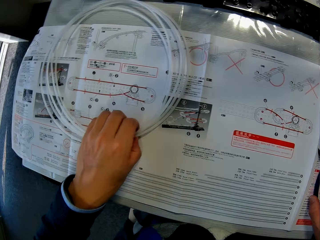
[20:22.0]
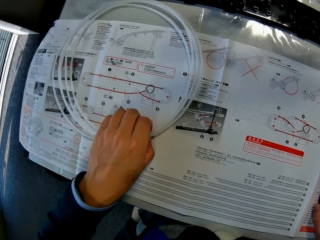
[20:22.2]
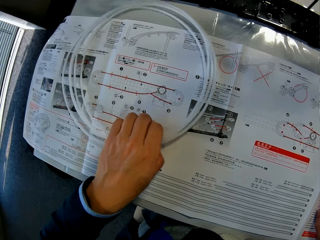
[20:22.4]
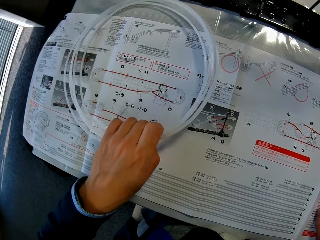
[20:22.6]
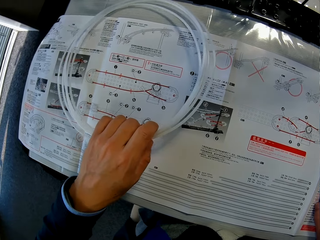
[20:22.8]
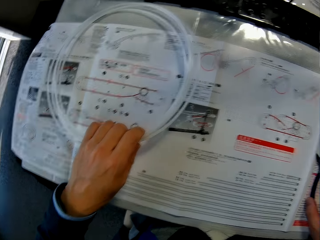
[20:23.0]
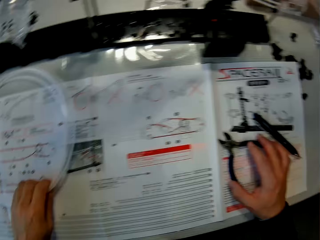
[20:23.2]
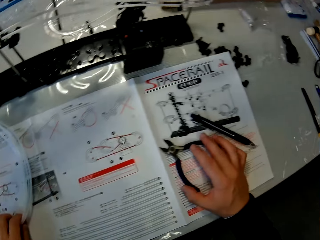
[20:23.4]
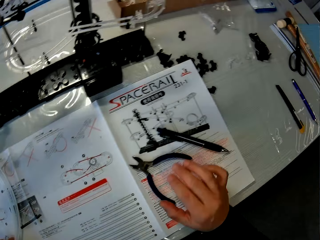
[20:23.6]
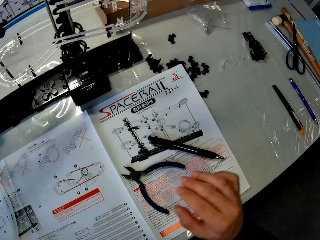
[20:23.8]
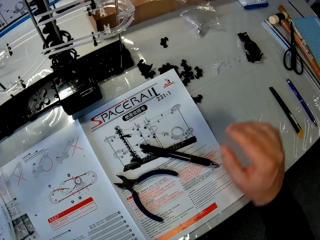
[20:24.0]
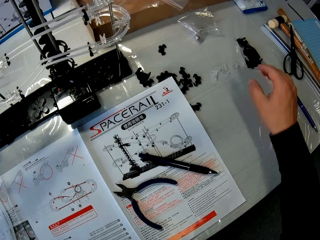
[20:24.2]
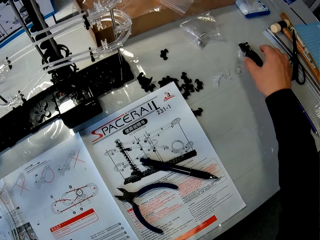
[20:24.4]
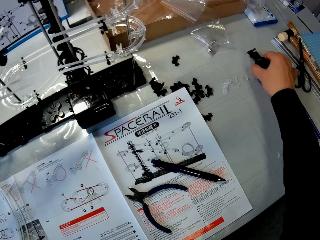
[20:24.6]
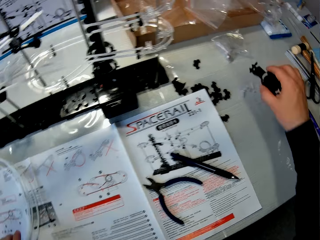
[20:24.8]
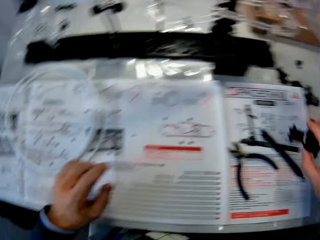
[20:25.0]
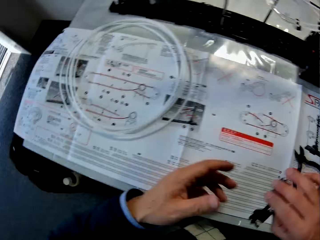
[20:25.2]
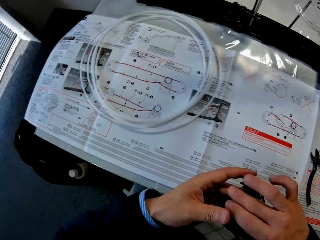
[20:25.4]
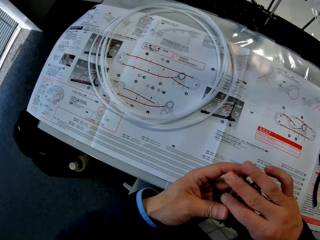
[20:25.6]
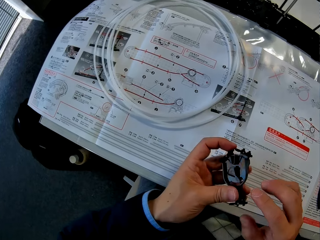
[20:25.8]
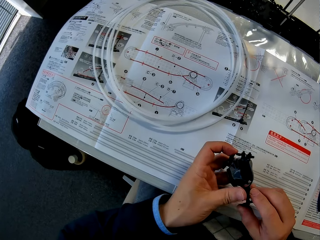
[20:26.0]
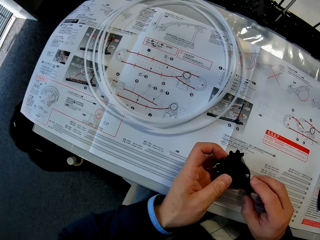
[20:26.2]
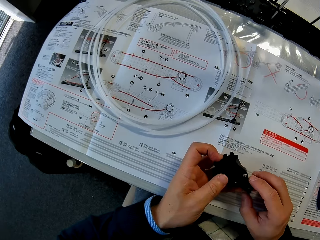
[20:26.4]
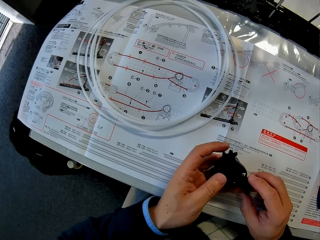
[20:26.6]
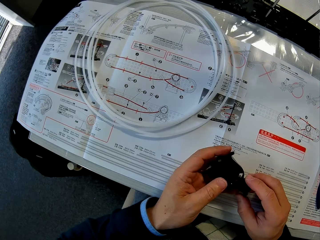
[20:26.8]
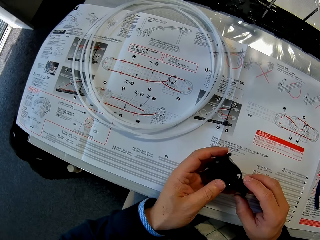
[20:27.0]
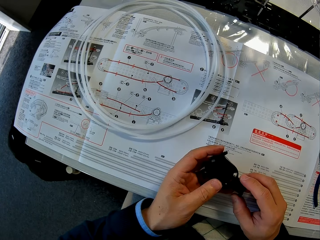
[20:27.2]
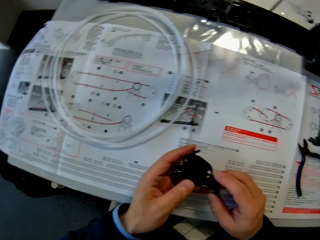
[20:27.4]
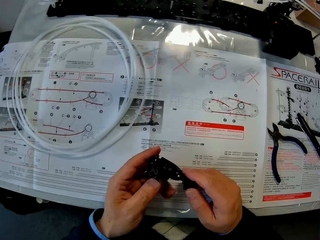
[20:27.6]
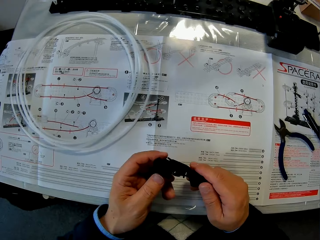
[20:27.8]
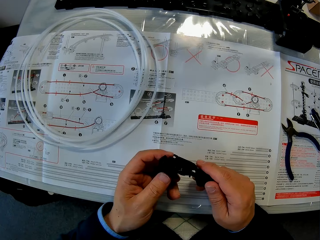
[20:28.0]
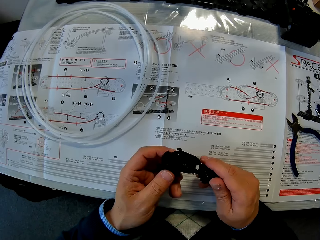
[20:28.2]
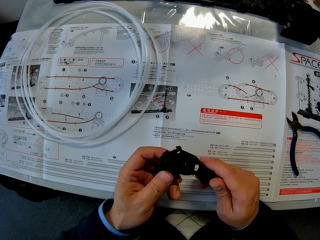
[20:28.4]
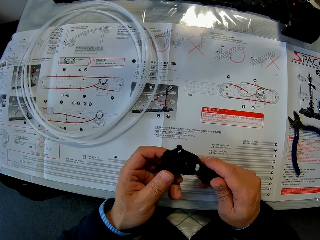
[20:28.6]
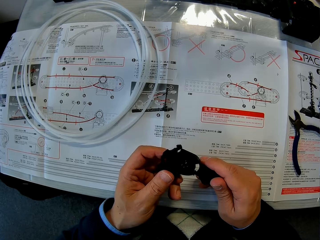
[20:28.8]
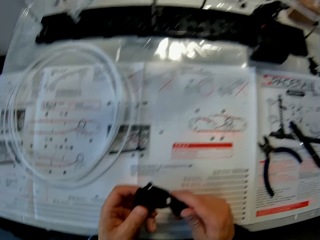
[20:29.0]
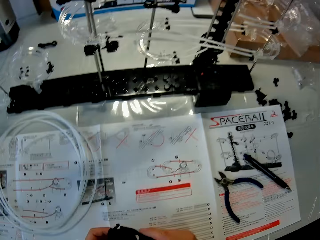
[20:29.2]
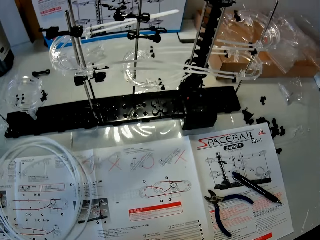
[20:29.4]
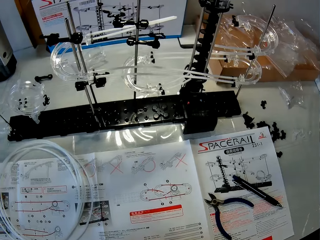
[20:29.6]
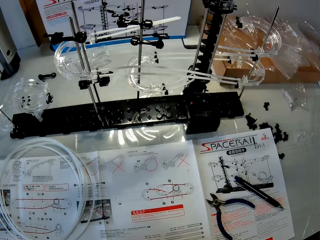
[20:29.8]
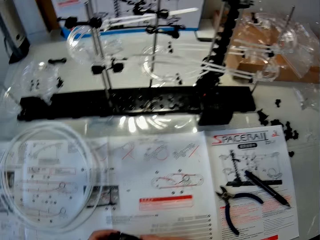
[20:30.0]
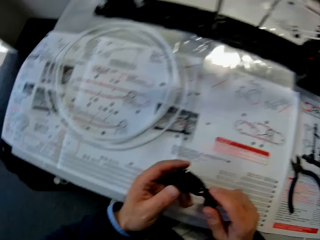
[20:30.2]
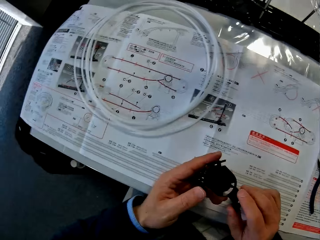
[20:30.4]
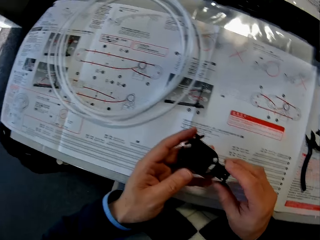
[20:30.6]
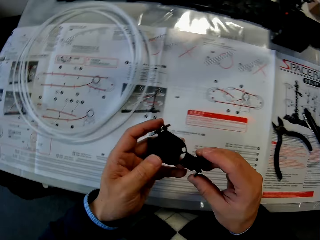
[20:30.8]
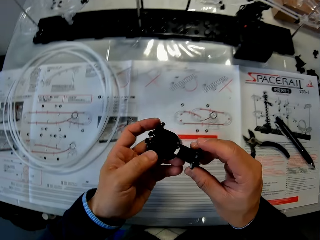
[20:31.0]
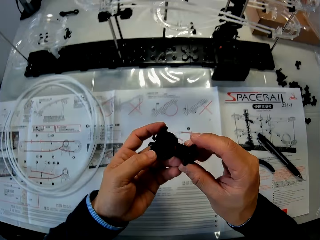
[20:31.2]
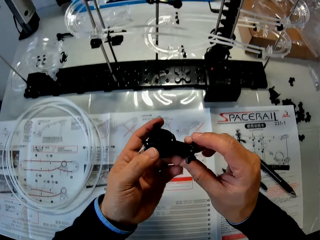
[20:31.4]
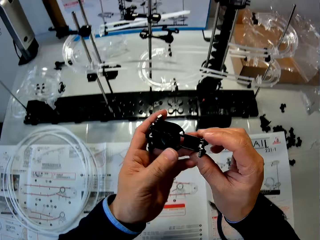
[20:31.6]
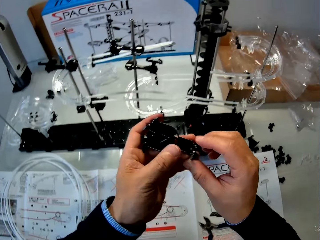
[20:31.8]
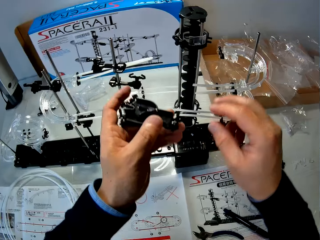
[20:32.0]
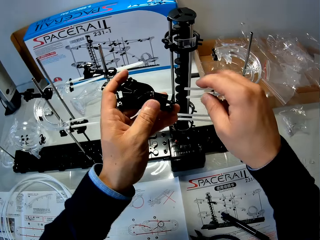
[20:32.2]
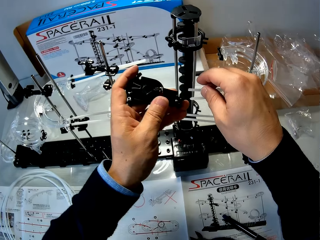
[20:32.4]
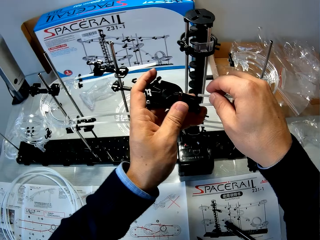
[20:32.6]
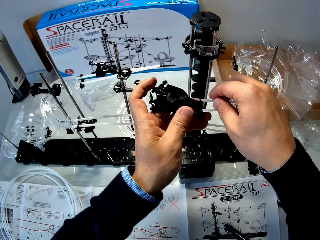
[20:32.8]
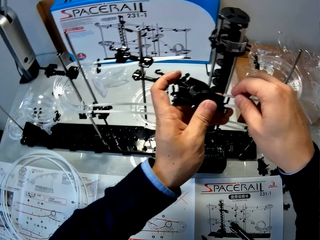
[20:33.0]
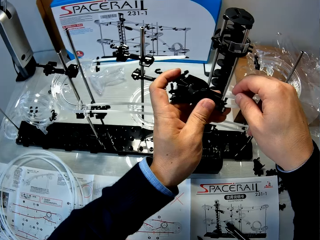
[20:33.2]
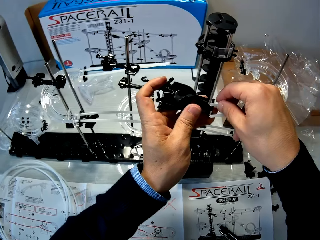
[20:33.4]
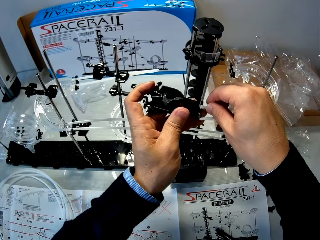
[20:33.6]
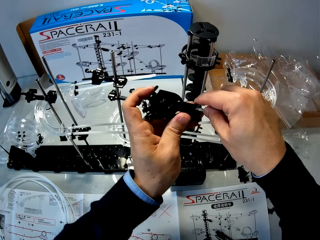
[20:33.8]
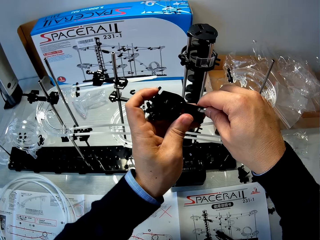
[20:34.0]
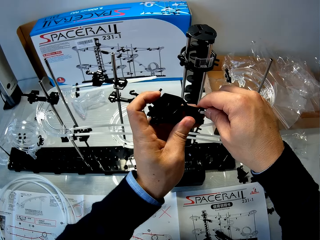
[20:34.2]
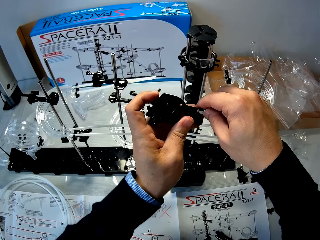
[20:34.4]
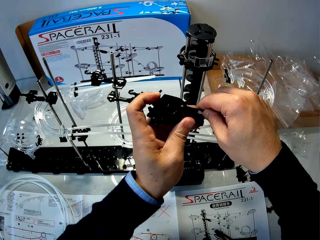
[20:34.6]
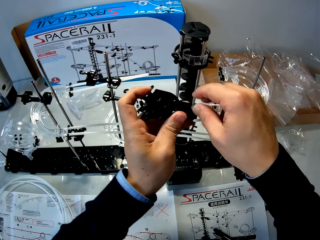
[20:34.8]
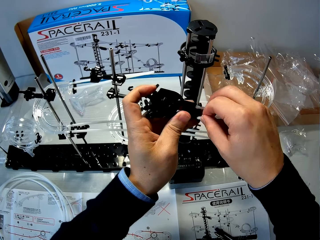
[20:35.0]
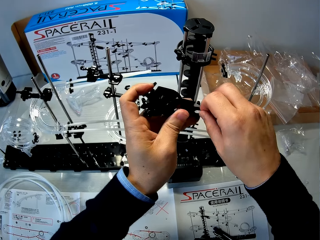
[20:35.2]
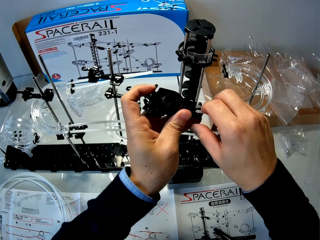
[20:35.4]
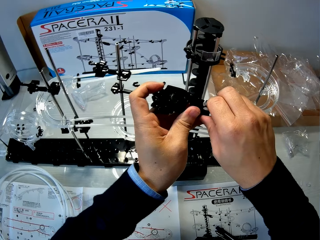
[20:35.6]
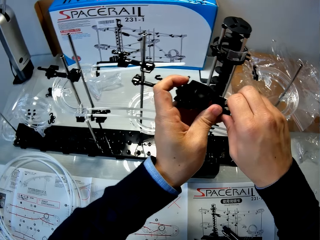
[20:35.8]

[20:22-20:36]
The camera wearer picks up an object or metal from the table with his right hand. He holds the object with both hands. He fixes pipes on the metal. He fixes the object into the space rail.

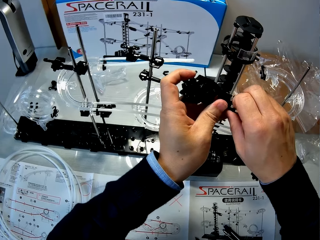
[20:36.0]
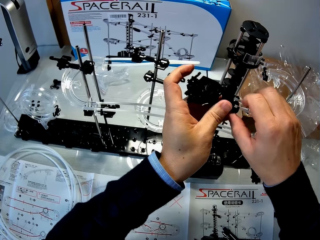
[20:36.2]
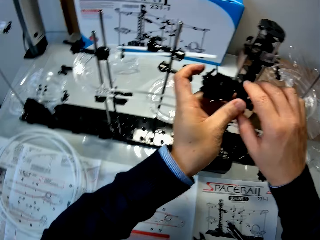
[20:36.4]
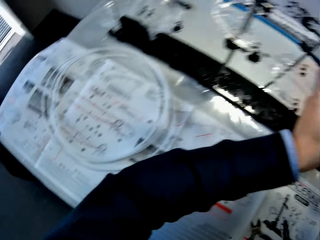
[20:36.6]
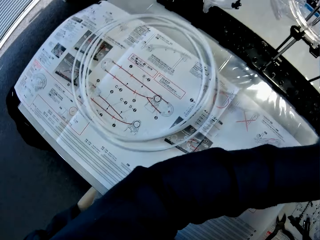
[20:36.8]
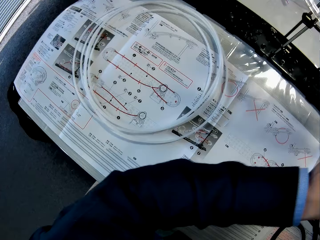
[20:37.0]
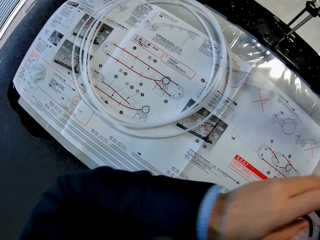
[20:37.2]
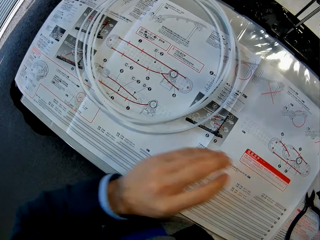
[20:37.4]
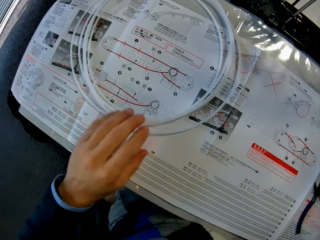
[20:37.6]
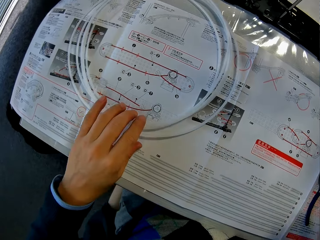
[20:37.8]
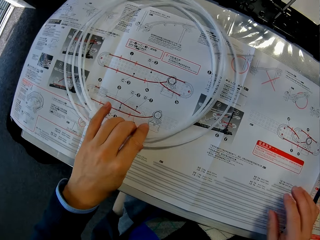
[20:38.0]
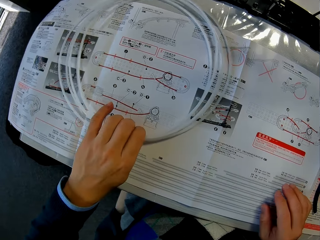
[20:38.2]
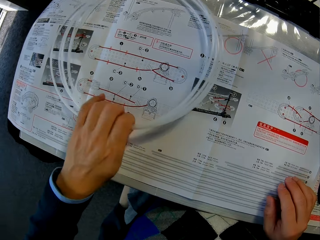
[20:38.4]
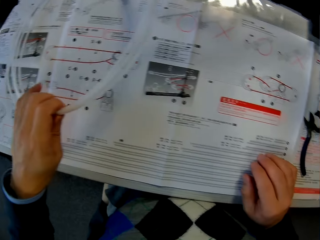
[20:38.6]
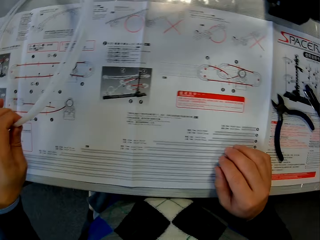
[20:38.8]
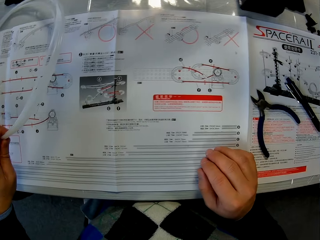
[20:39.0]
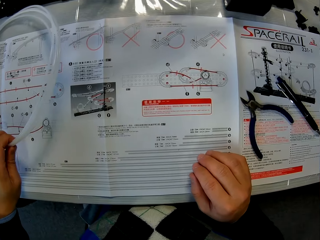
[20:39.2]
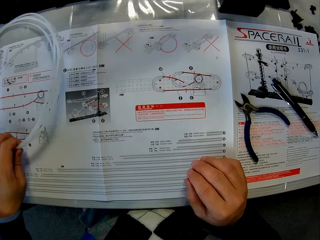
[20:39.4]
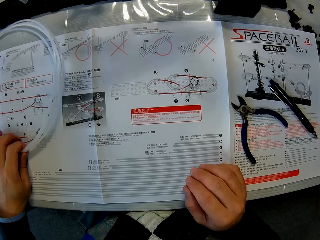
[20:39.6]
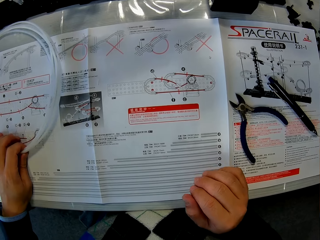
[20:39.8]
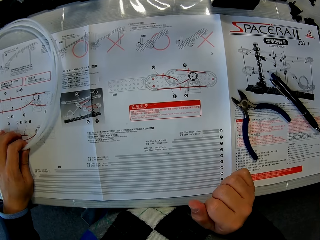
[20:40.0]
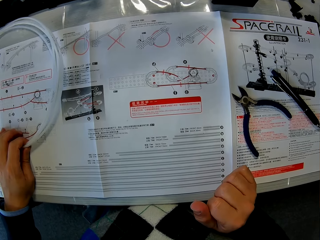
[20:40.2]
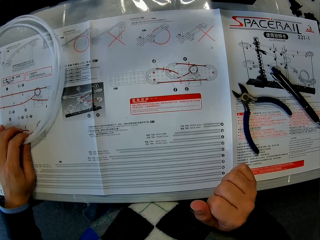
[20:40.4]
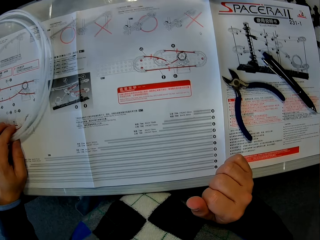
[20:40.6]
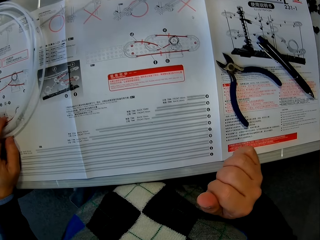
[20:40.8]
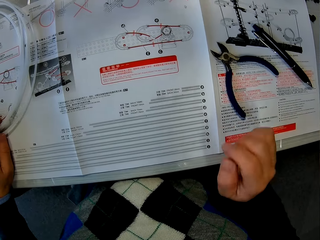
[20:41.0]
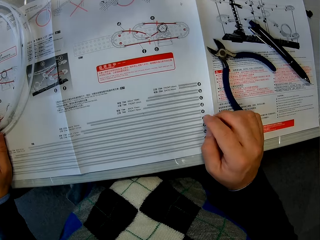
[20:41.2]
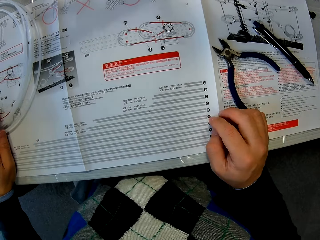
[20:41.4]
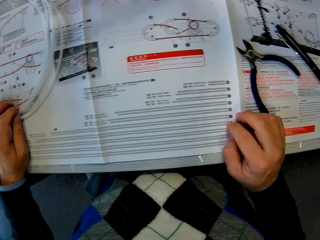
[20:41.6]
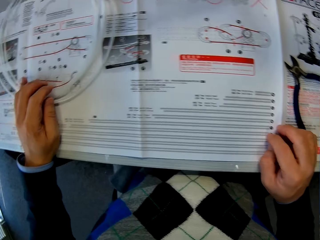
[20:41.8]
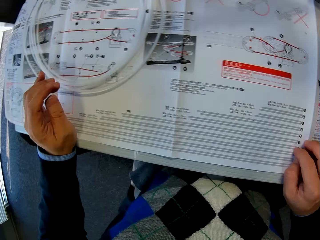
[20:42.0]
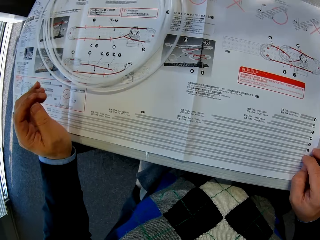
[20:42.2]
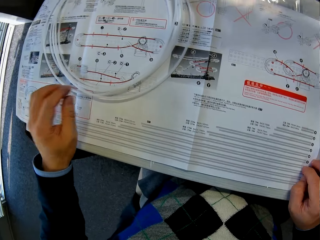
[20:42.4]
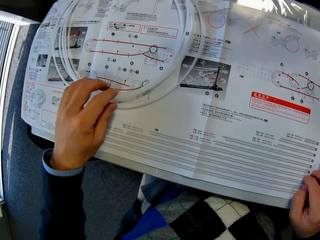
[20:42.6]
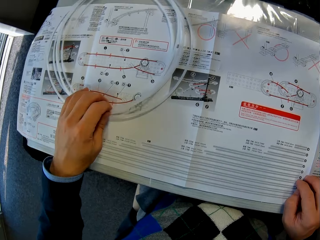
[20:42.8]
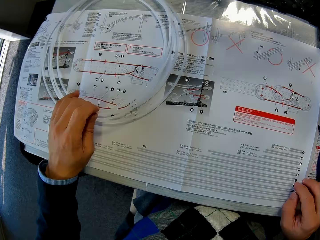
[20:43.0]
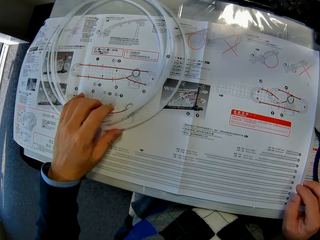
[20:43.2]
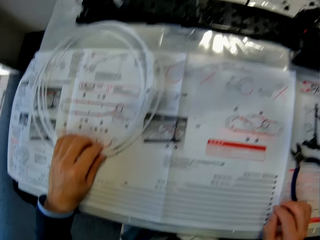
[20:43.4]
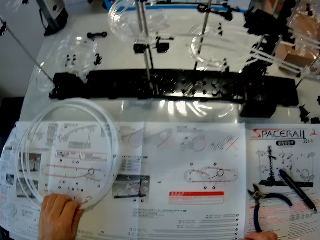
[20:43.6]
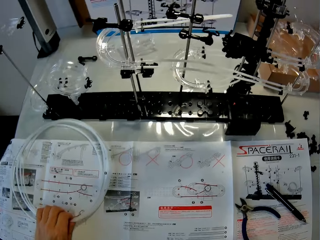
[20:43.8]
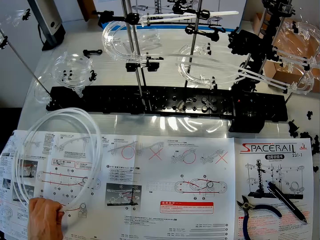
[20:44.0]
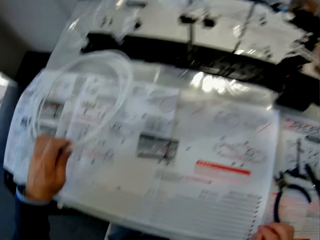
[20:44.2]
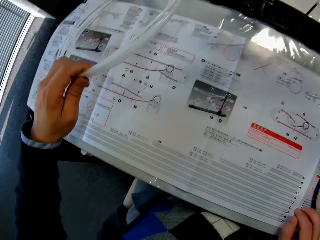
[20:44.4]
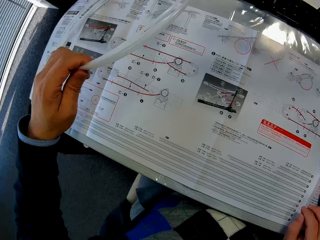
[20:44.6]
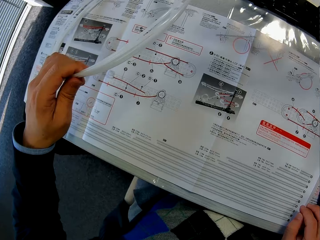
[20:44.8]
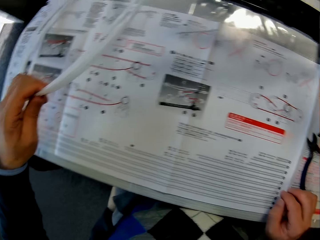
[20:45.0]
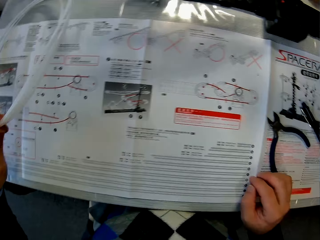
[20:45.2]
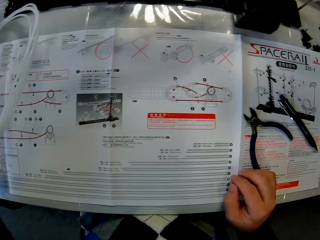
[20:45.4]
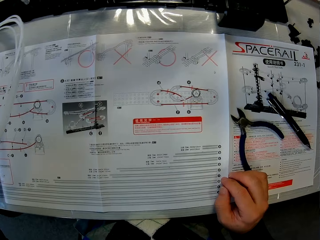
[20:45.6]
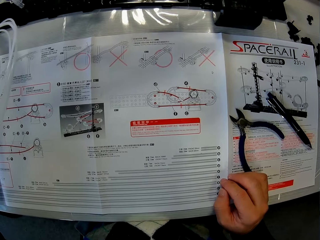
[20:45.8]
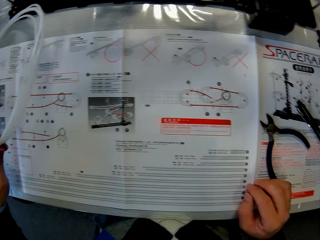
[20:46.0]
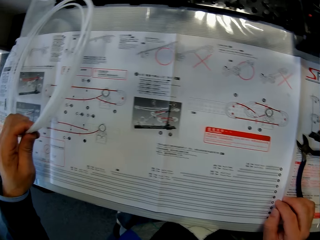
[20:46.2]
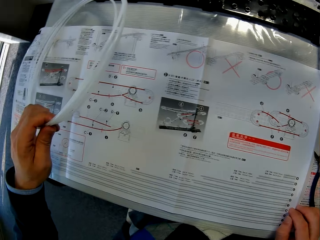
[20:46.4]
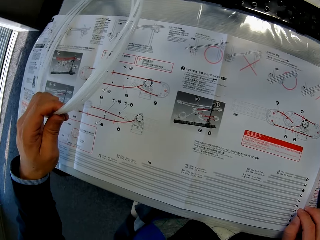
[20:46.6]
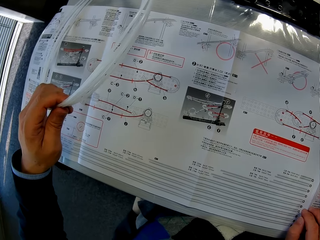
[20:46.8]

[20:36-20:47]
The camera wearer holds a pipe. He adjusts the rail on the space rail manual with his left hand. He holds the table. He picks up the rail on the space rail manual with his left hand.
